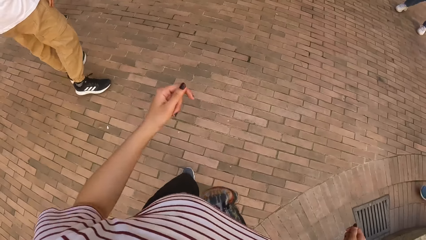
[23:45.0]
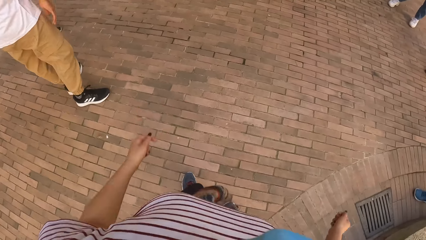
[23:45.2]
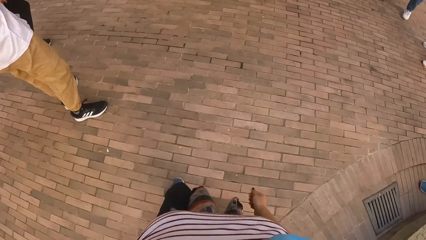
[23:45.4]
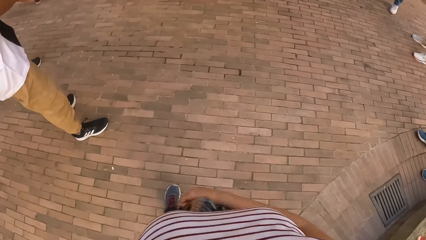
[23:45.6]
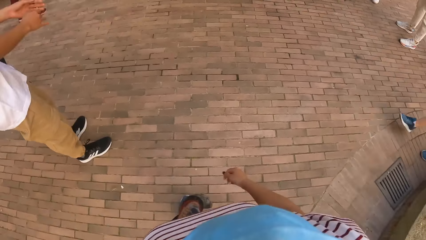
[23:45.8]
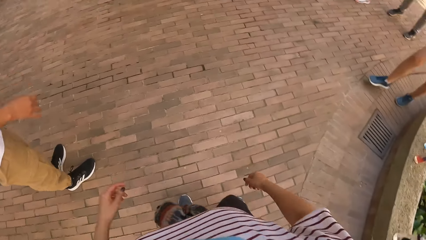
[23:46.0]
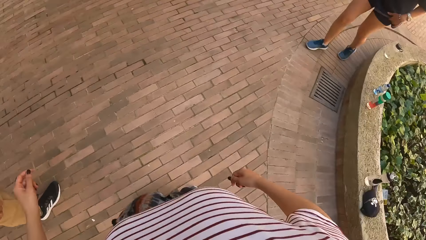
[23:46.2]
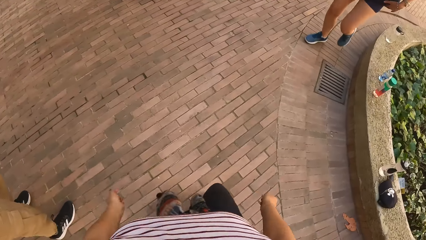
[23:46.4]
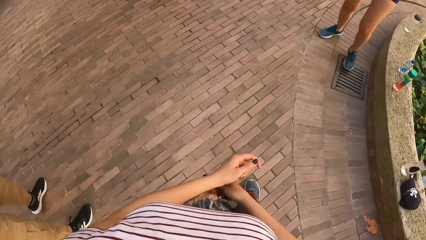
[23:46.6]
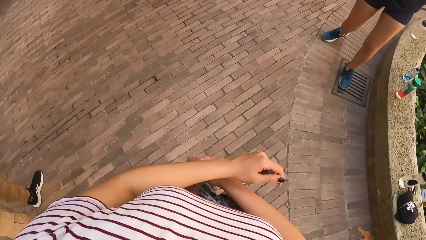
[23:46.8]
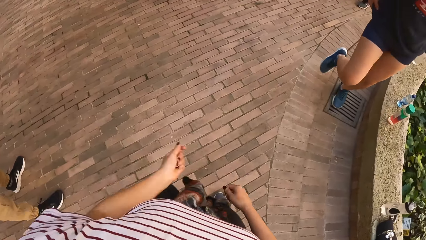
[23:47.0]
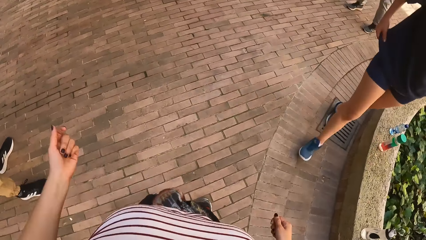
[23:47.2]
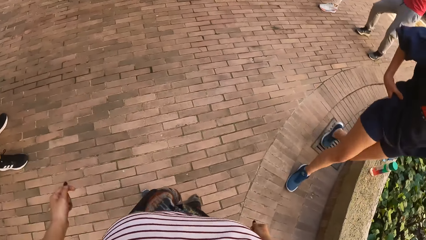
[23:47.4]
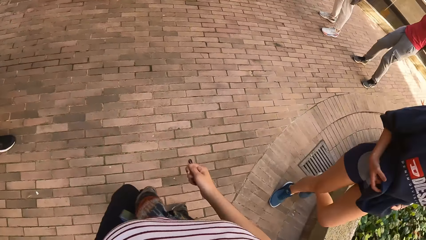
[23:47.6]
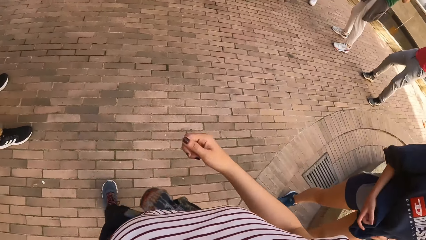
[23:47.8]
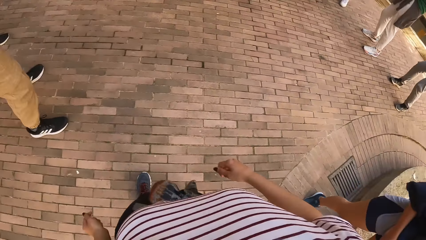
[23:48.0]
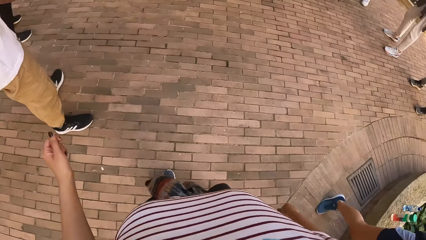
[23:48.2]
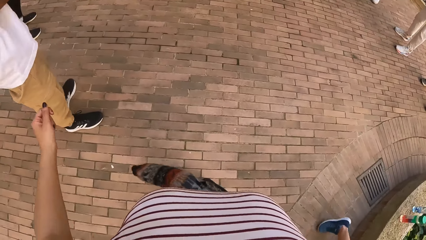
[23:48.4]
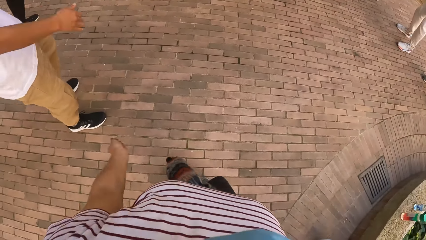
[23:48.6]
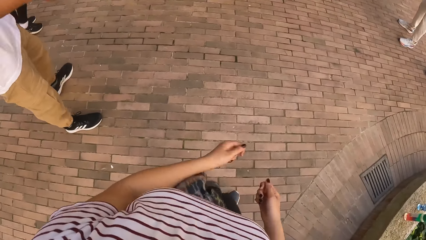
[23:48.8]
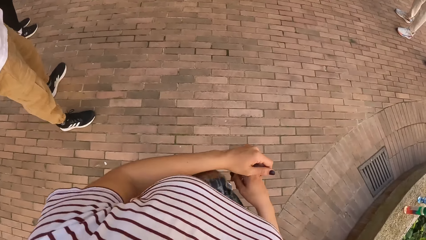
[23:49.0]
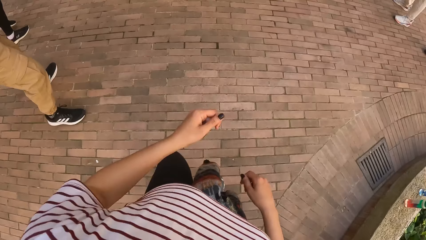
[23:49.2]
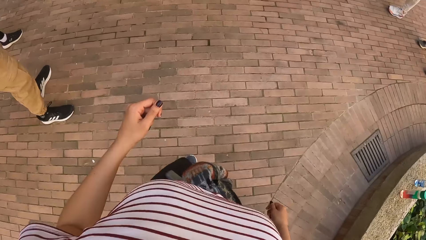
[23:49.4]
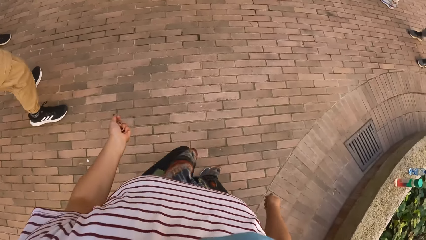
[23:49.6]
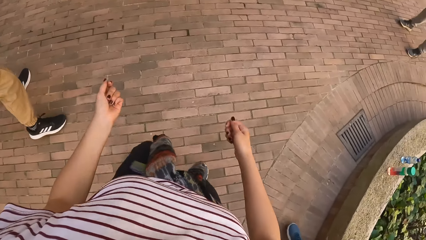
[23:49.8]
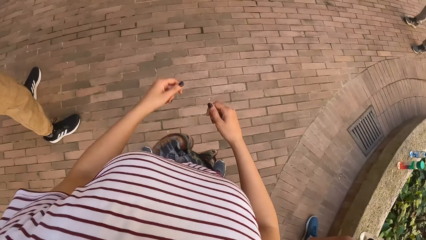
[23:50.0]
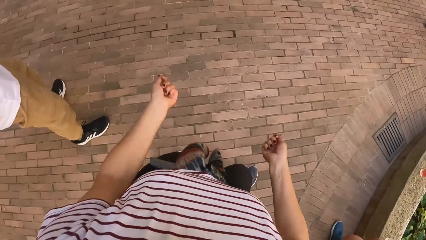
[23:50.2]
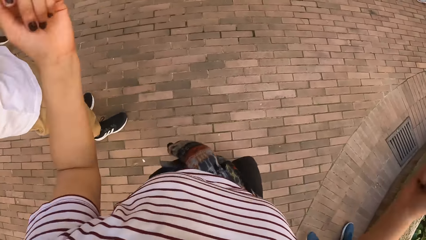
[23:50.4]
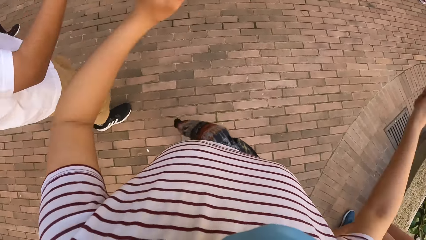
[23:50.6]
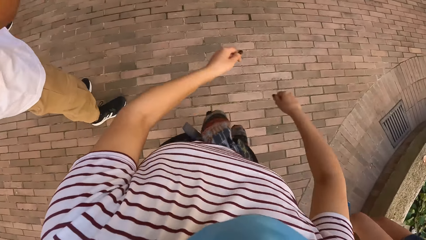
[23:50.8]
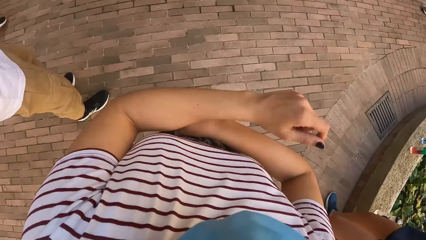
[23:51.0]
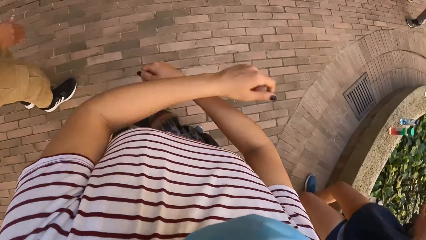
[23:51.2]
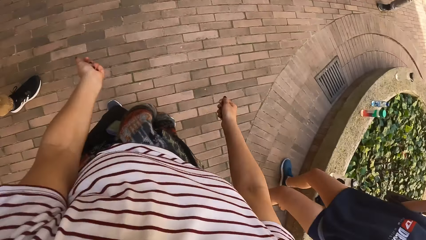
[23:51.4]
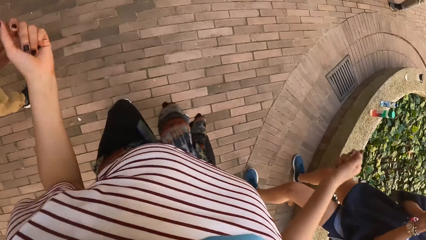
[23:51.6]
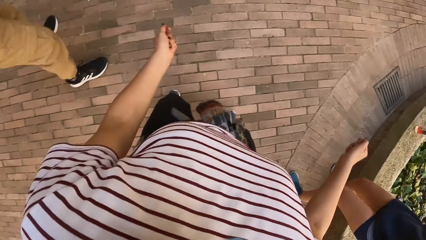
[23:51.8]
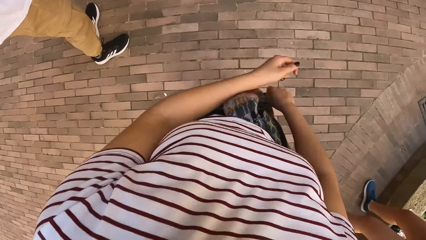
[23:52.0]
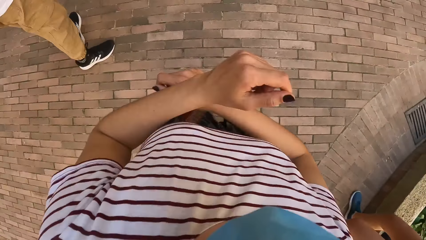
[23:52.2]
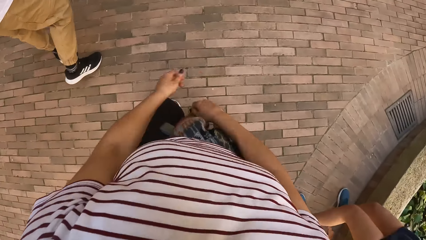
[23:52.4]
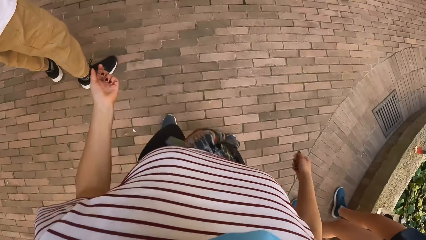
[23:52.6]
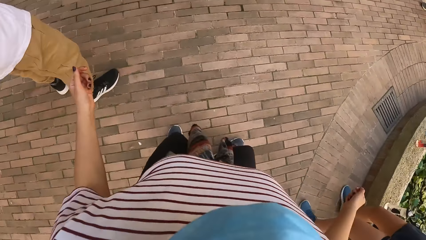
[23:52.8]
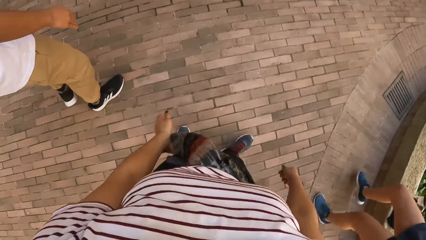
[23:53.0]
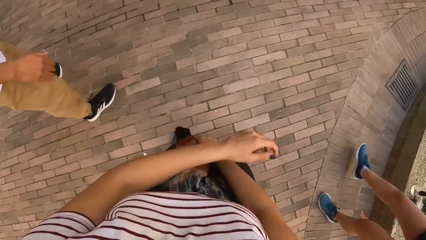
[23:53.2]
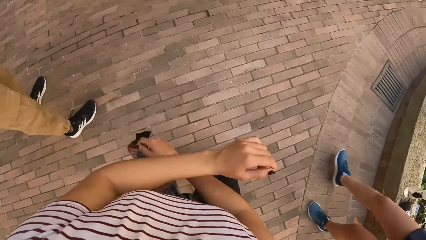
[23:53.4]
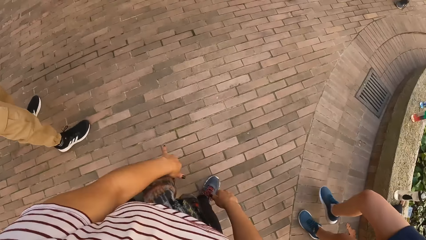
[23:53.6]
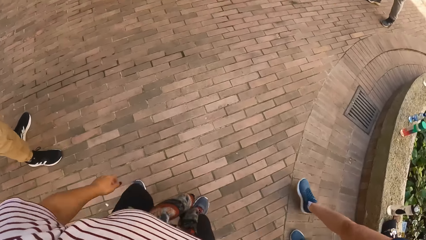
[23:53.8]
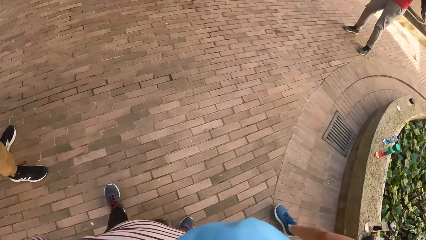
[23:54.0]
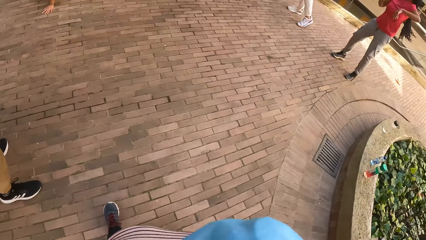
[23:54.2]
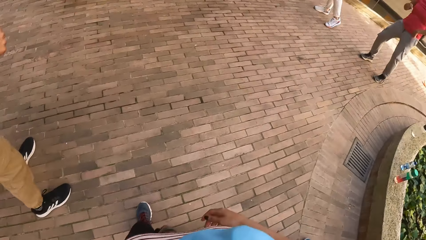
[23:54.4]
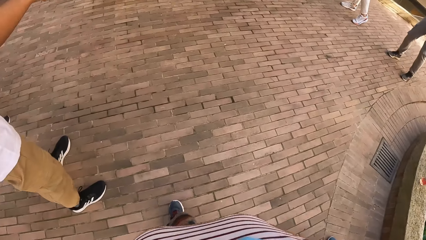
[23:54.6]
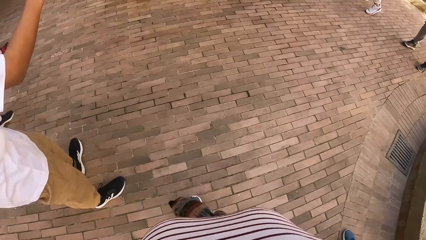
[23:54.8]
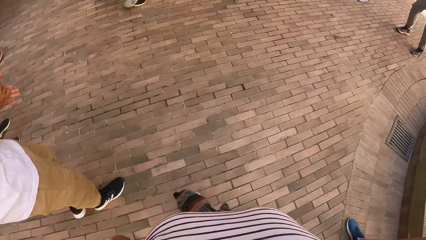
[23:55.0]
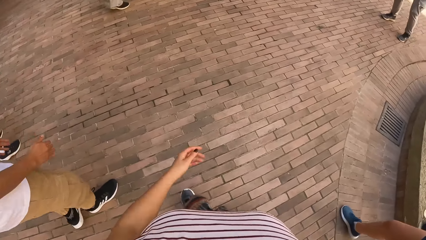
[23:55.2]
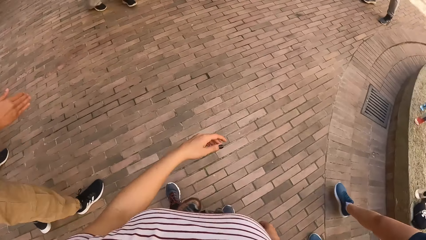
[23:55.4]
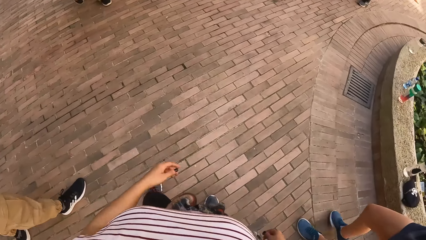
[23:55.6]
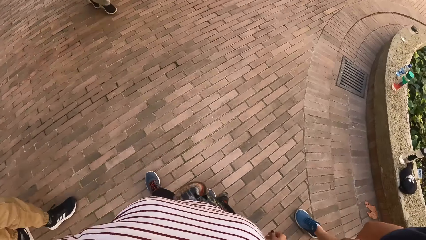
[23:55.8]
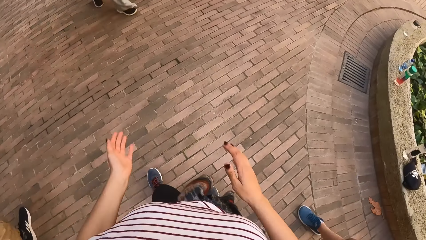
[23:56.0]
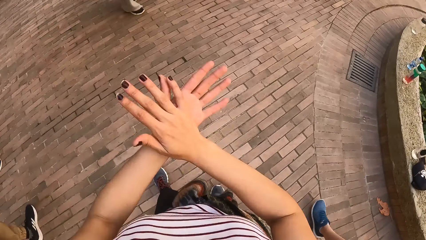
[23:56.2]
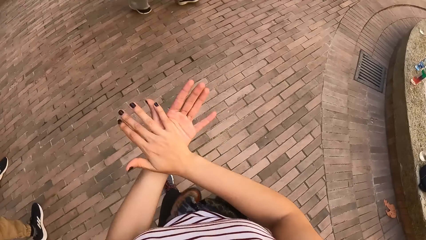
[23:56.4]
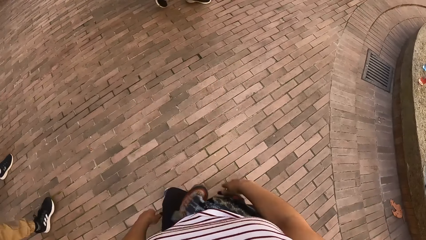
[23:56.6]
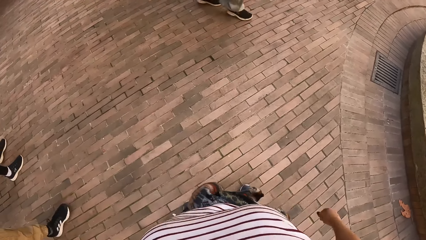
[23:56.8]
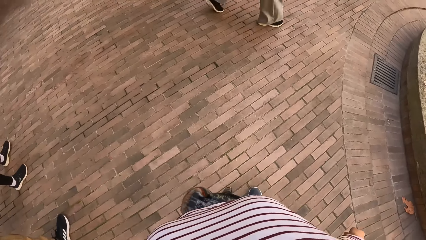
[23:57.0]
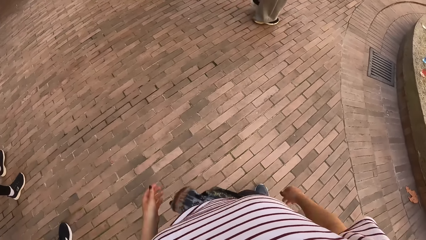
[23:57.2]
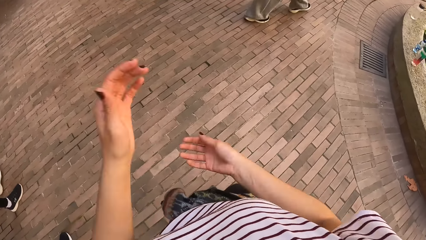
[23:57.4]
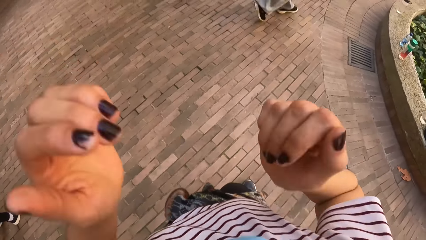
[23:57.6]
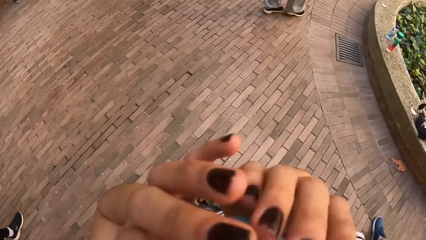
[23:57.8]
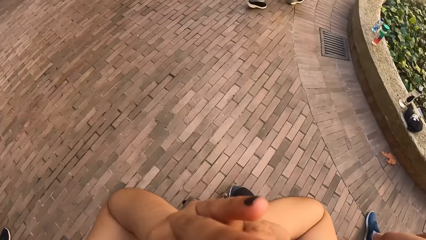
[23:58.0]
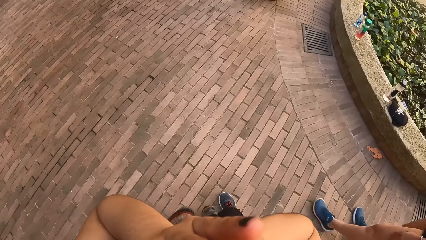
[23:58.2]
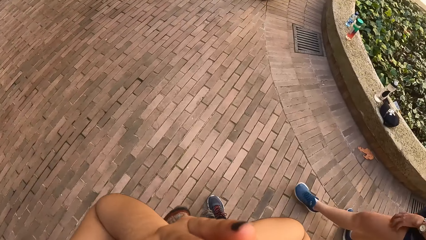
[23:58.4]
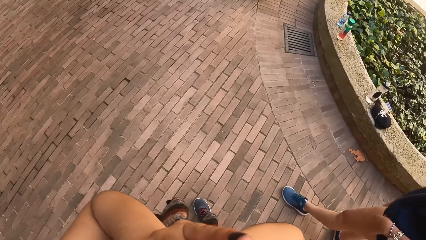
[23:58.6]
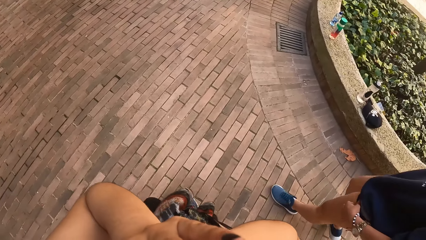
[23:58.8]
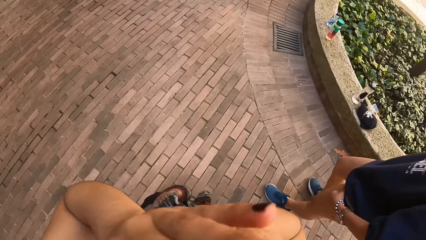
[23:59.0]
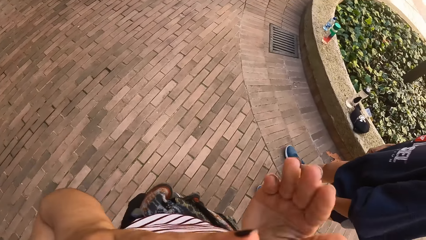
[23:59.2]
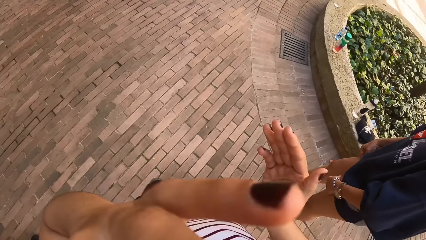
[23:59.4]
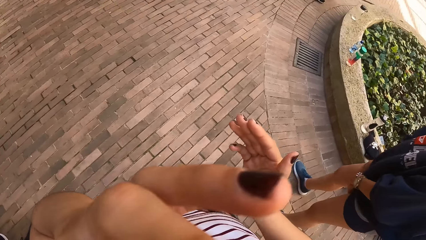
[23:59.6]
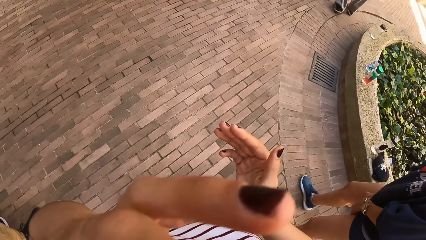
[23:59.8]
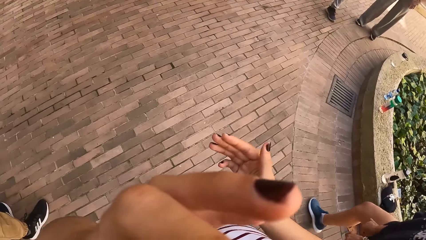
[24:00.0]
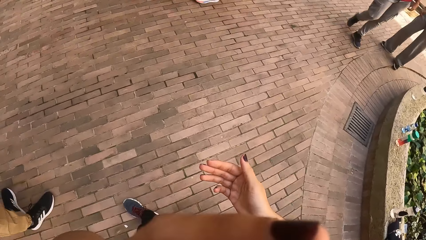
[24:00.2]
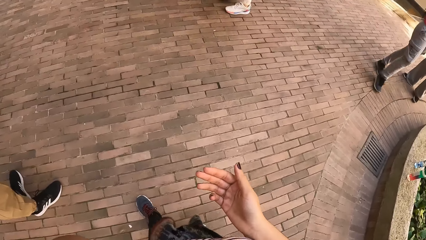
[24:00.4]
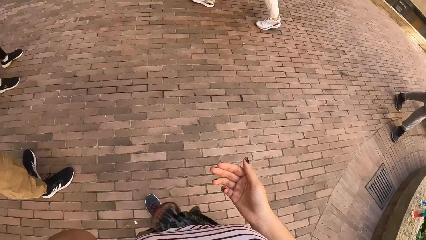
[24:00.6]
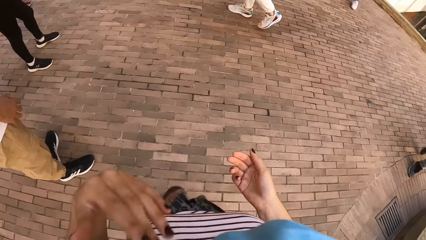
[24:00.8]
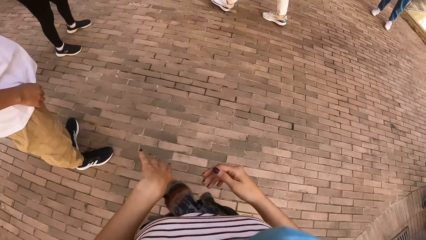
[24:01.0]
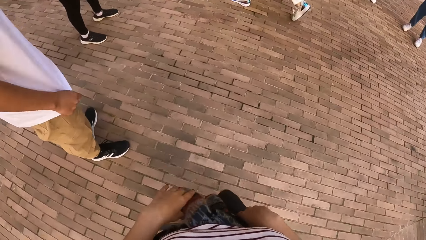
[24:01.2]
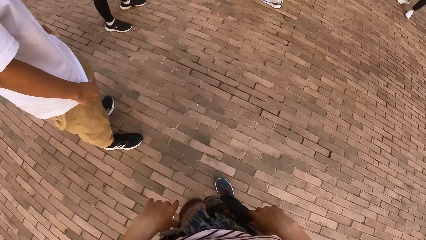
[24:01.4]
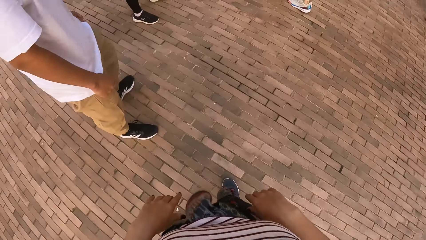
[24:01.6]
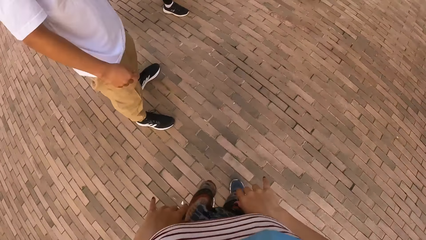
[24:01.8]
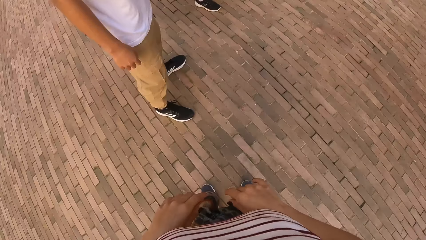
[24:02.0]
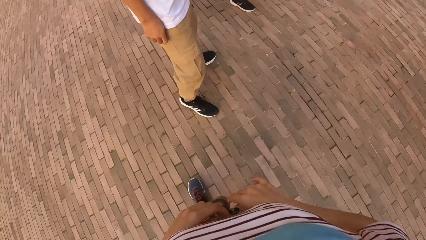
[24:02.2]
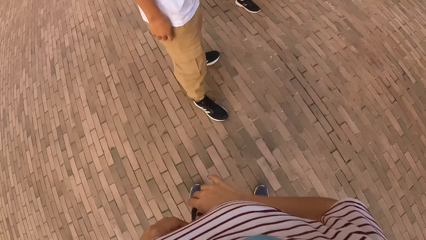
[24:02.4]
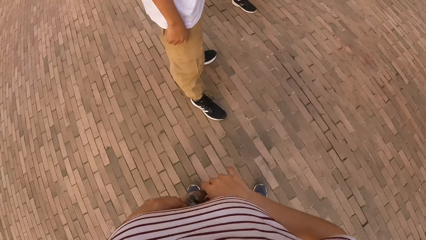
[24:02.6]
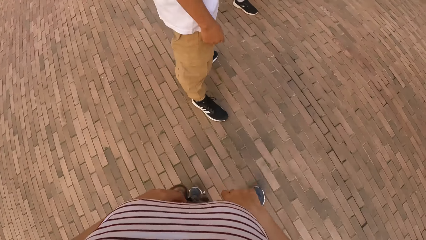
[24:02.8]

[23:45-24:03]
A woman dances around. The camera wearer touches her face with both hands. She lifts both hands and moves both hands. She scratches her face with her left hand. She looks around.
